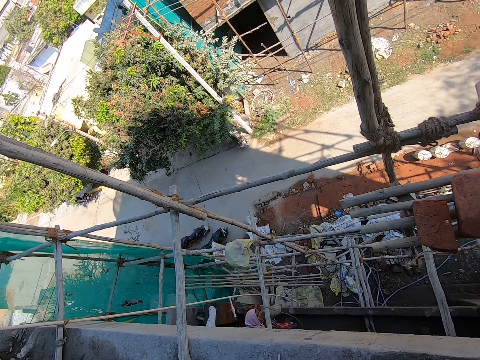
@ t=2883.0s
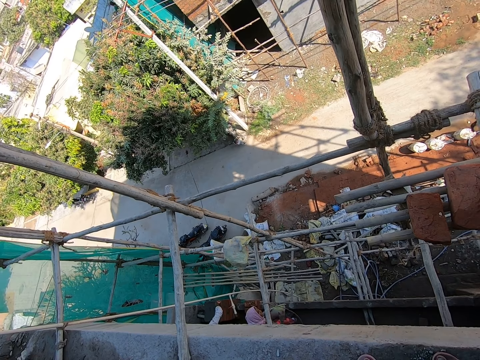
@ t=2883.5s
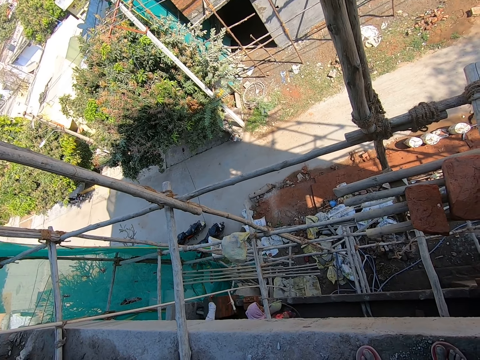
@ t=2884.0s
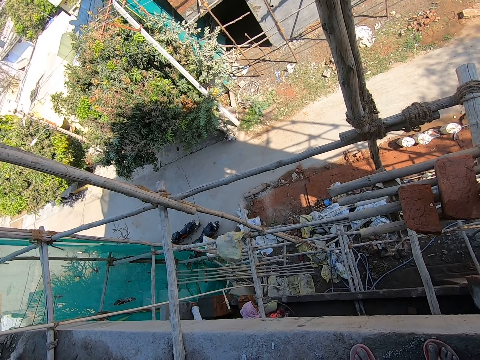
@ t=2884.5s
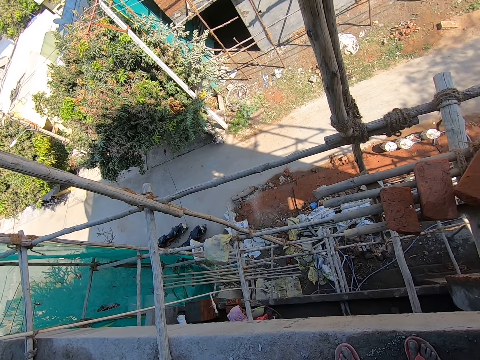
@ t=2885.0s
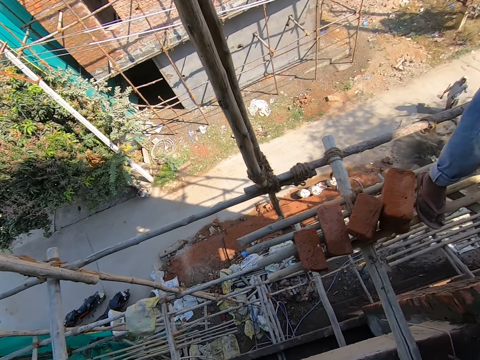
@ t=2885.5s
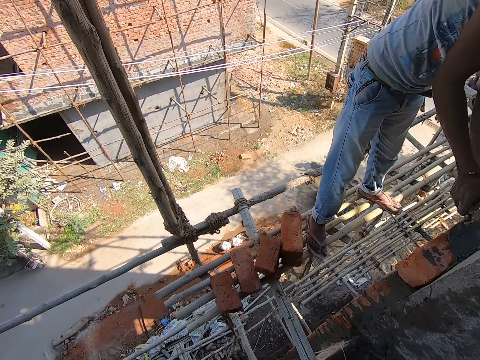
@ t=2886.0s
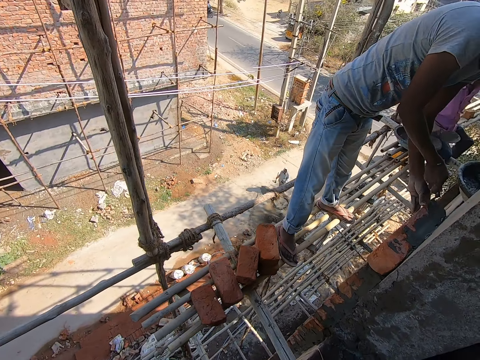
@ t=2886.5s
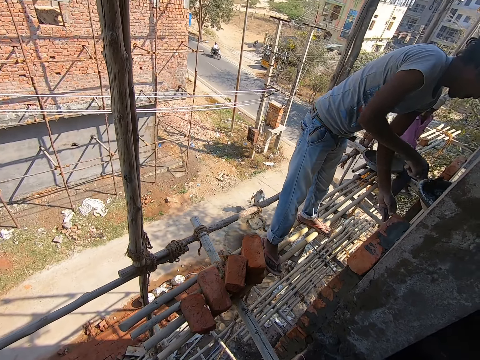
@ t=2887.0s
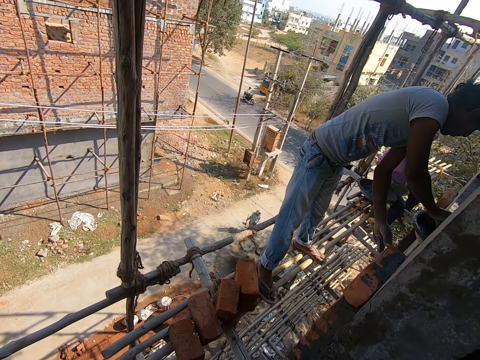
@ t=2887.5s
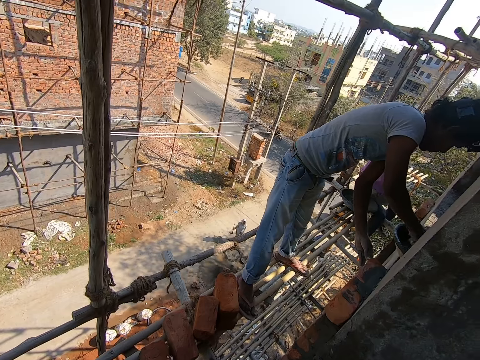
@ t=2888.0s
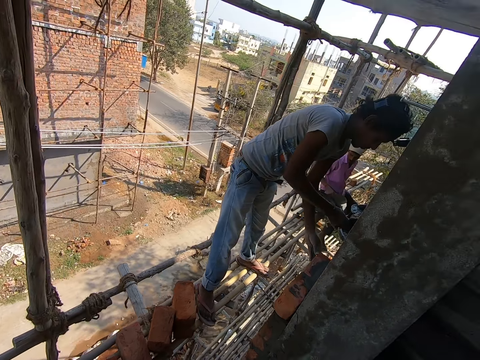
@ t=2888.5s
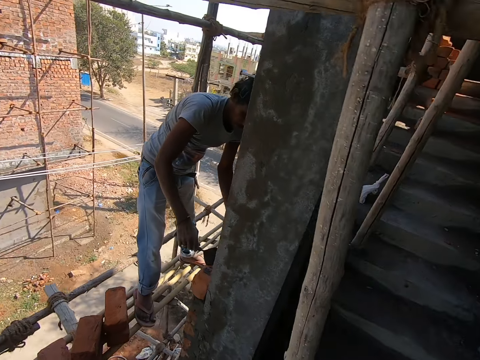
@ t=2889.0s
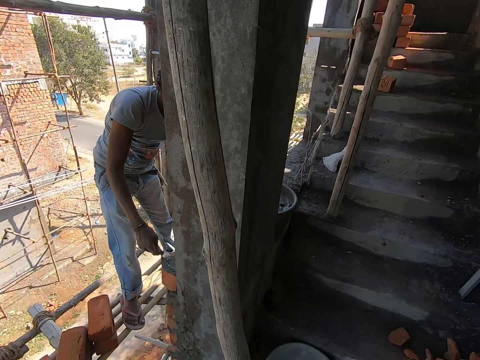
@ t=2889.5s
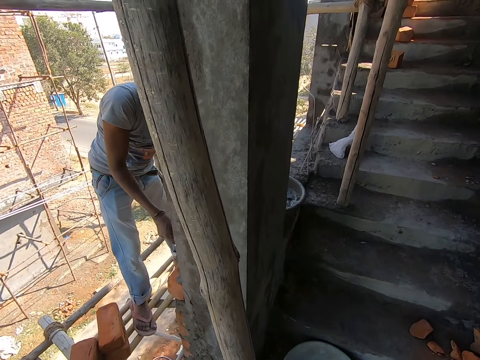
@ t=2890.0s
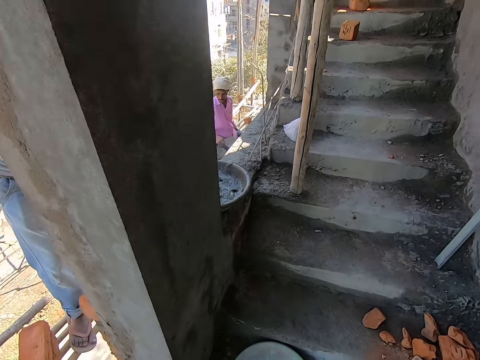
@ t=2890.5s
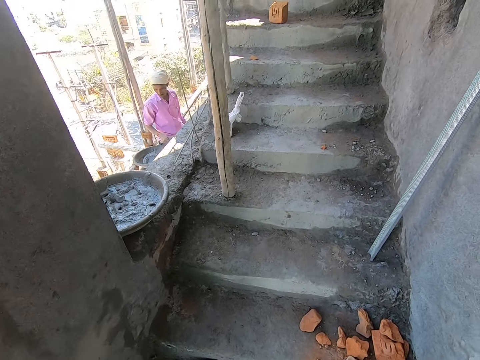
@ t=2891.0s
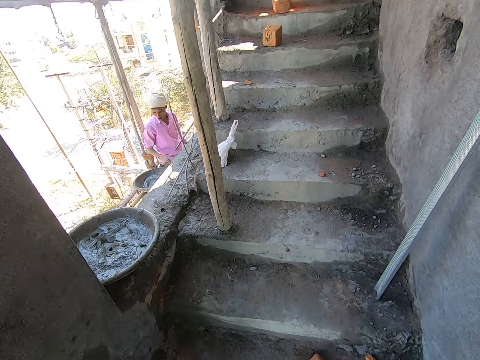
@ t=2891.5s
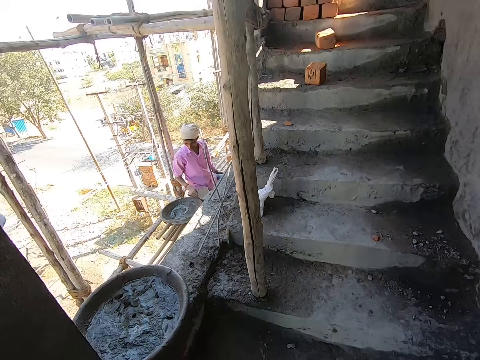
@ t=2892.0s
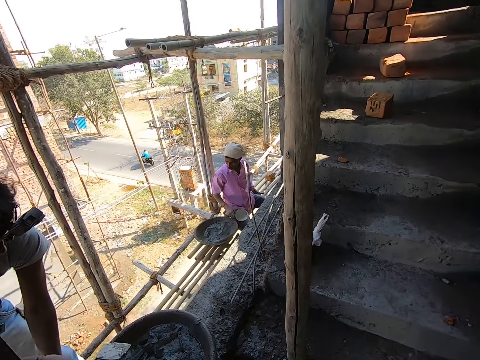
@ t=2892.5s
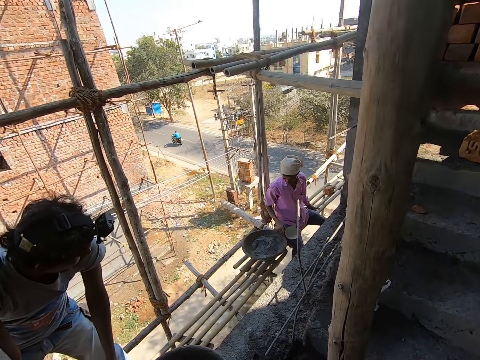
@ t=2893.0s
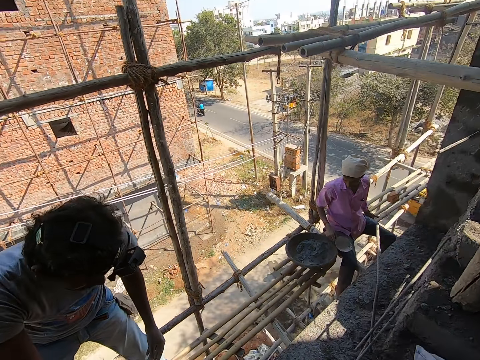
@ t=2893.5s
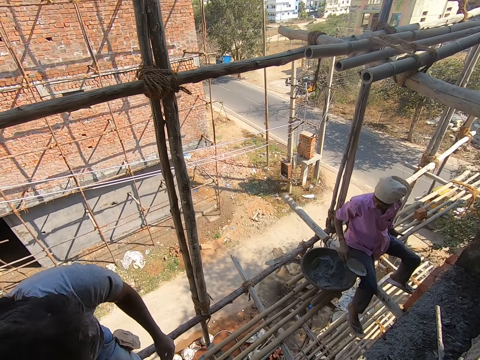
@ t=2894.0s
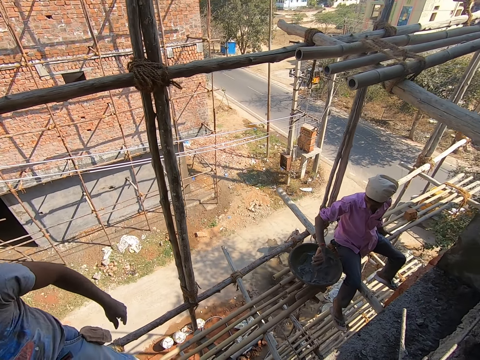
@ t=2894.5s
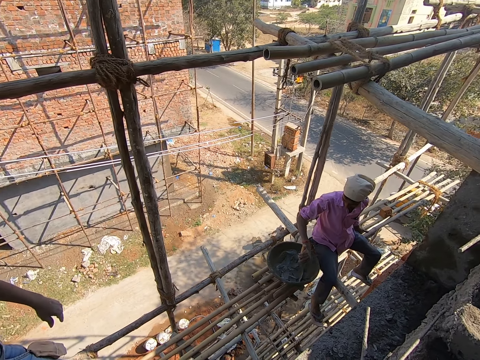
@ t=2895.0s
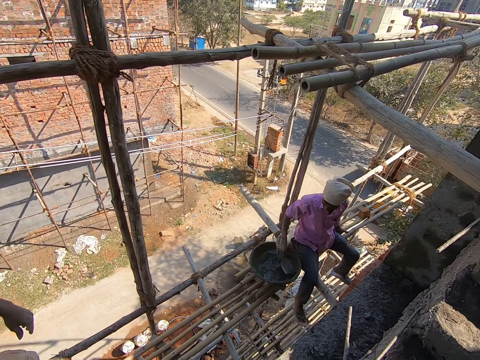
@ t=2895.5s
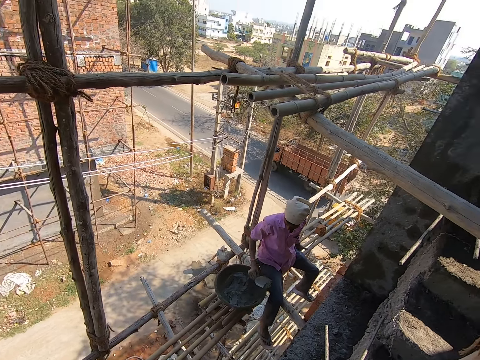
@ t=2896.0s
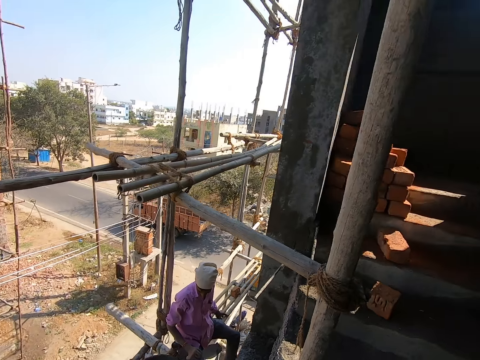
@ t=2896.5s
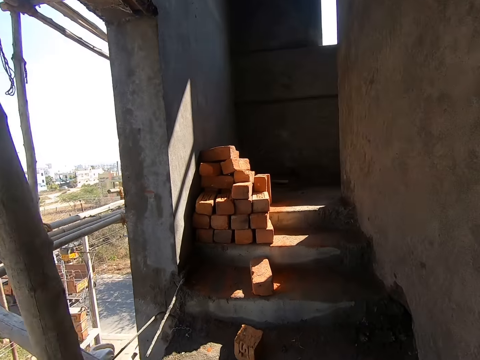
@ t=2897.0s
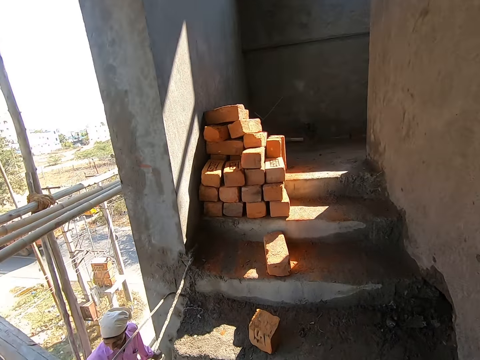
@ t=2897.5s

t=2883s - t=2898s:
A man plasters the wall with a trowel in his right hand. The man takes mortar from the head pan with the trowel in his right hand. The man puts the mortar in the trowel on the brick on the wall. The man smears the mortar on the brick with the trowel in his right hand. The camera wearer moves around. They walk up the staircase. Another man takes the mortar from the head pan with the trowel in his right hand.

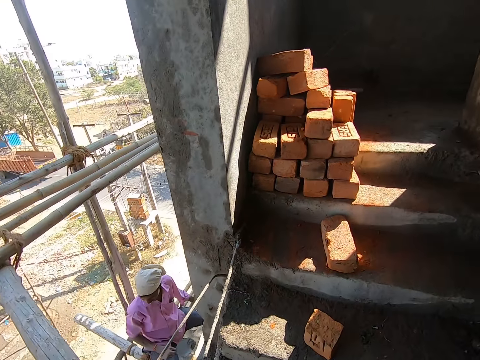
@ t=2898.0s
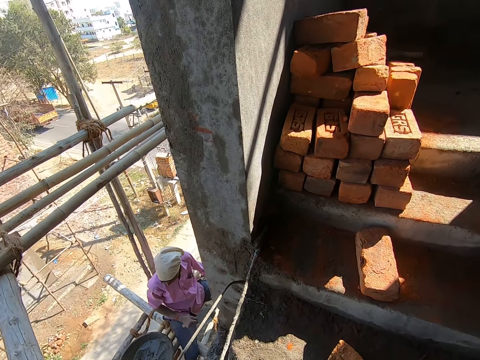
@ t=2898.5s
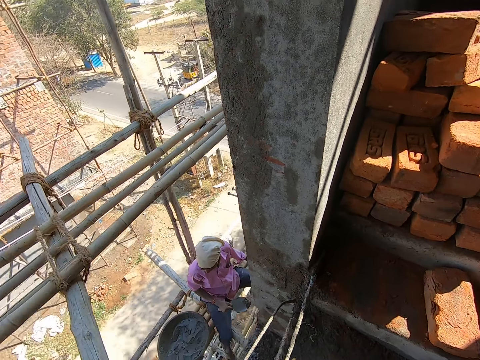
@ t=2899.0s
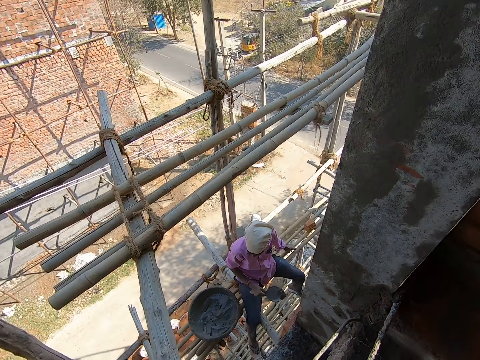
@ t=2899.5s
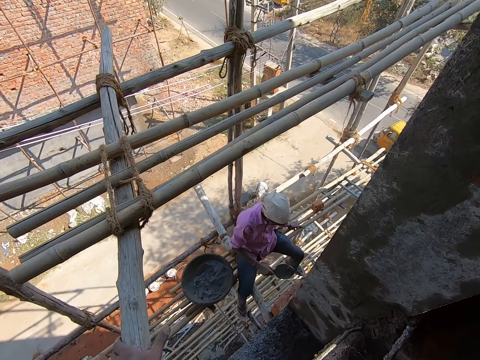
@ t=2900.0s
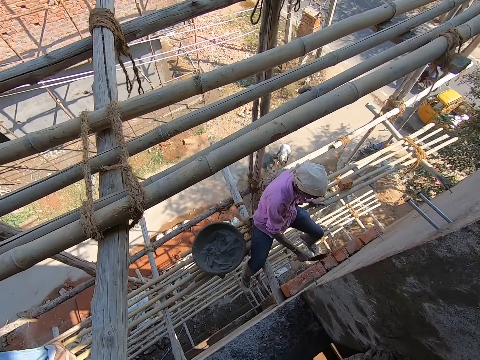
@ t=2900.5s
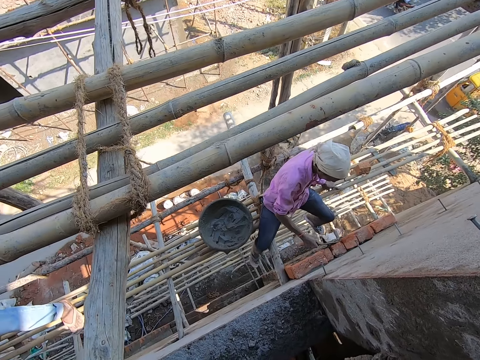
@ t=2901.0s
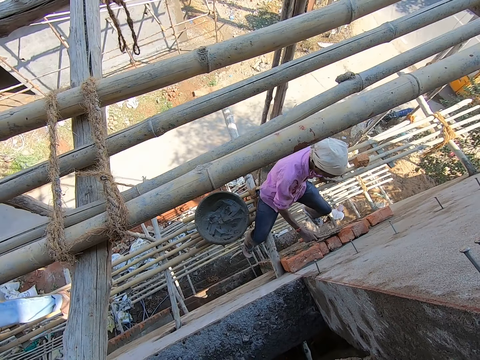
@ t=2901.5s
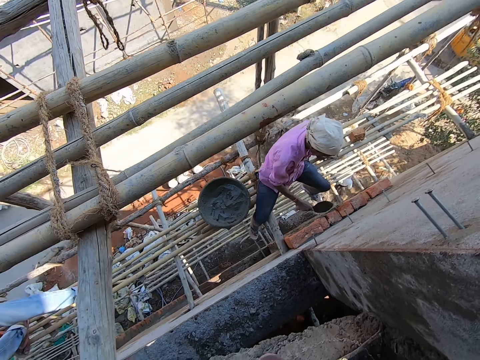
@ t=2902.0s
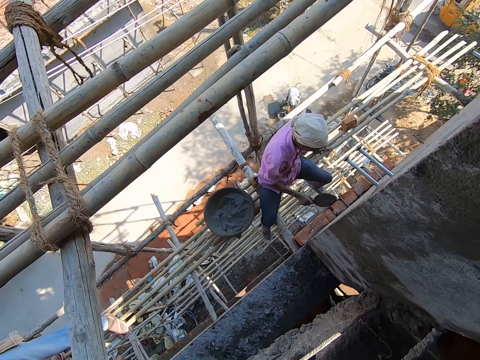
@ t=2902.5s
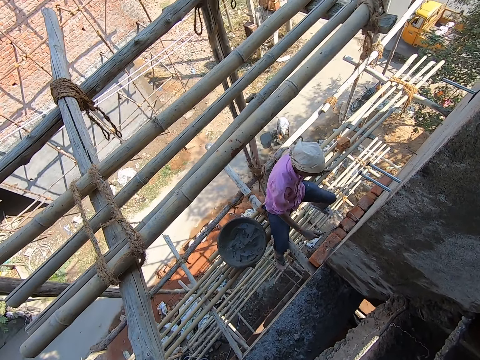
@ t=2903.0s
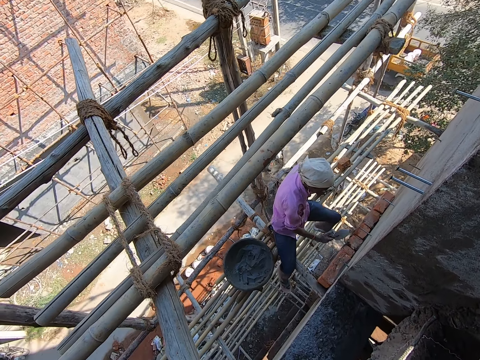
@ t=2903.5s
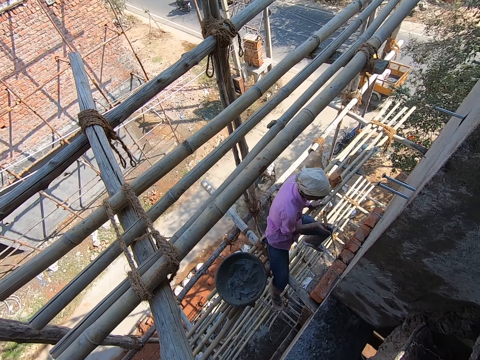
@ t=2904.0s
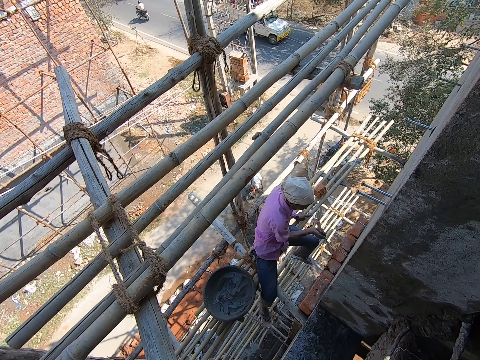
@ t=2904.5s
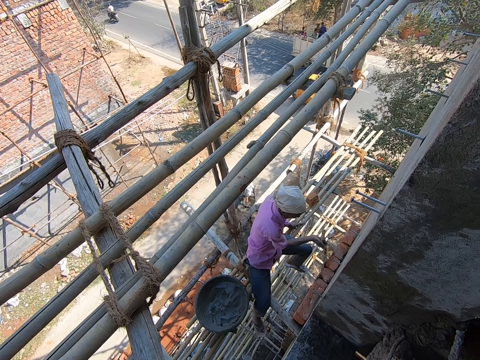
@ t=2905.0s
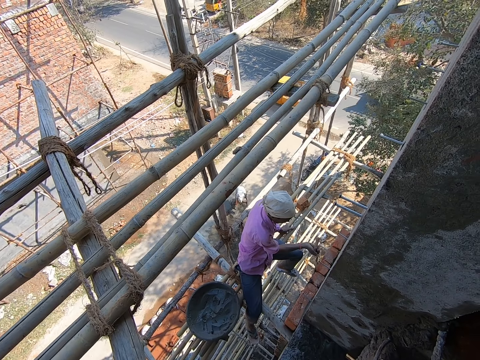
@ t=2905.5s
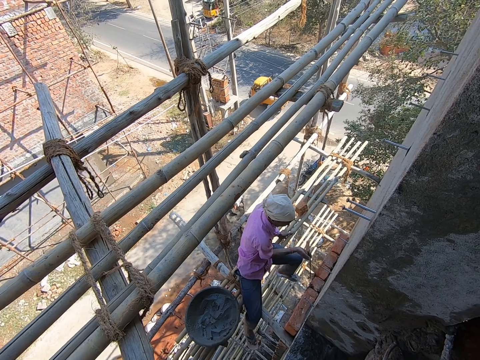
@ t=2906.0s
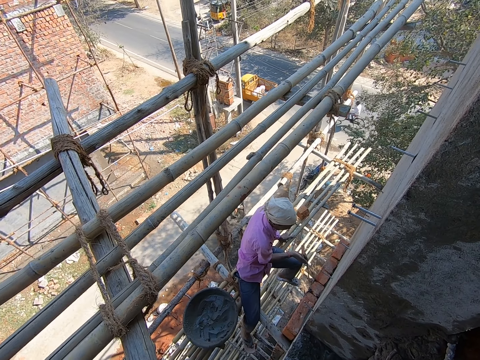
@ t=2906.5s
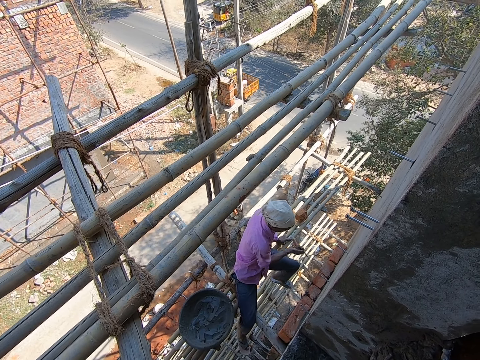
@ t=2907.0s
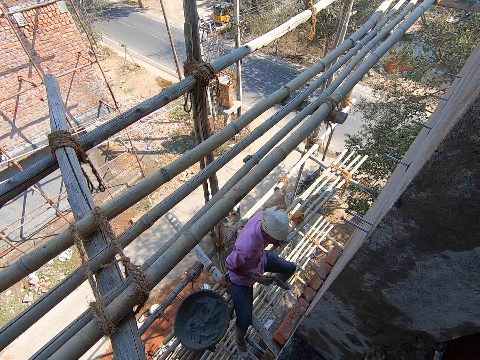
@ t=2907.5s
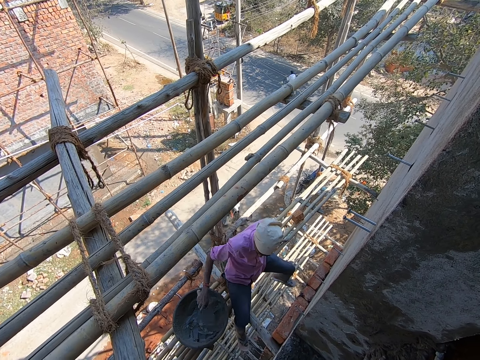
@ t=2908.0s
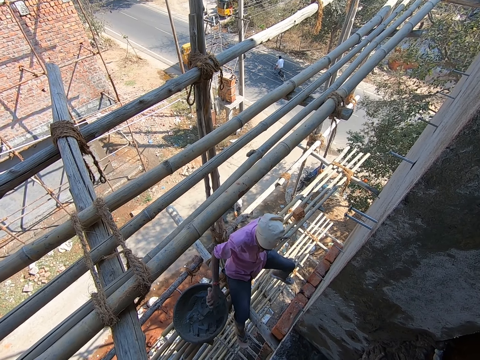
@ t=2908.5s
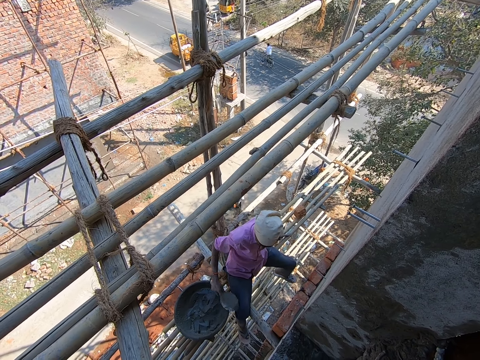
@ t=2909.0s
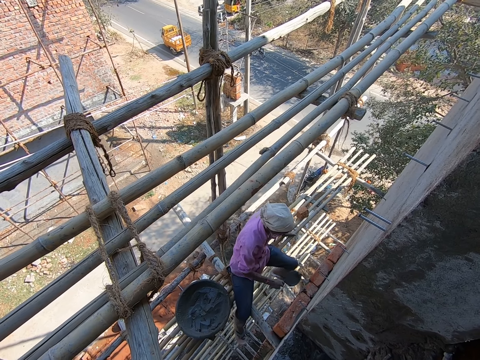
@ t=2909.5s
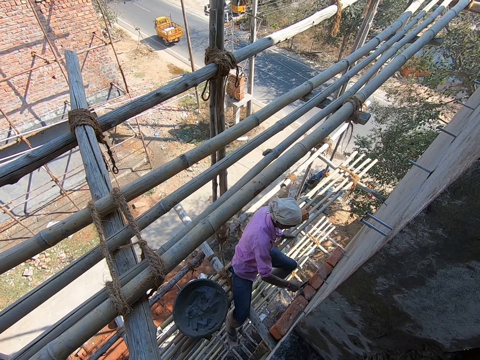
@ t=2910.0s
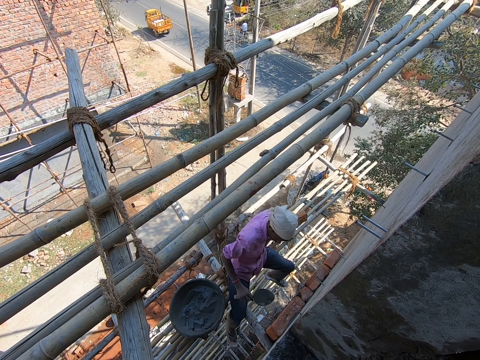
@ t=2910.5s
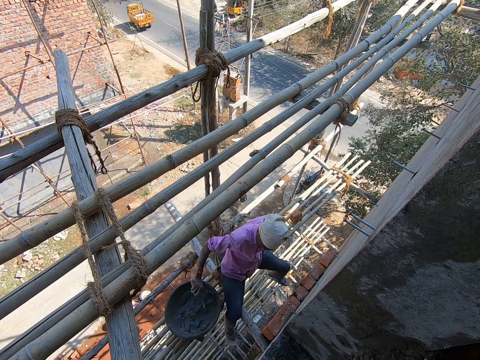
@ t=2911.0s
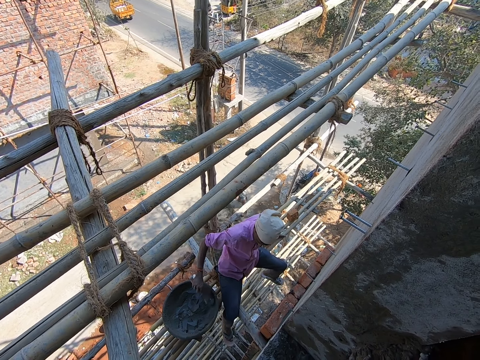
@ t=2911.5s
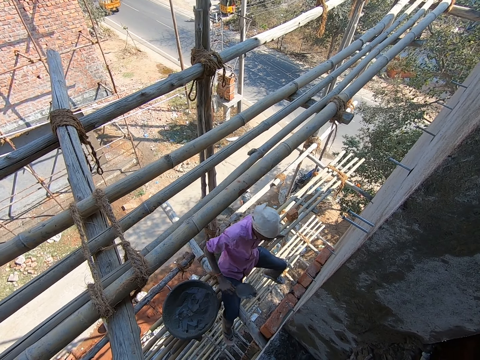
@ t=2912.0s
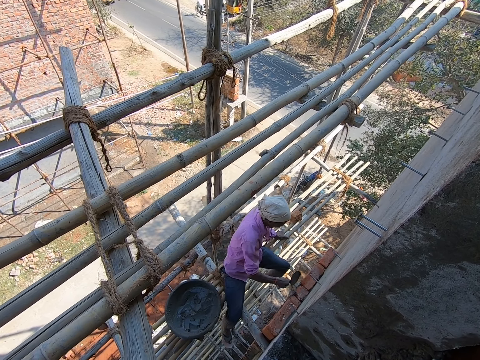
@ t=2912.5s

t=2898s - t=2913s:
The camera wearer climbs the stairs. A man plasters the bricks on the wall with the mortar on the trowel in his right hand. The camera wearer looks around. The man fixes the bricks on the wall. The camera wearer picks the cement with the trowel. The man takes mortar from the head pan with the trowel in his right hand. The man puts the mortar on the trowel in his right hand on the brick on the wall. The man fixes the bricks on the wall. The camera wearer picks the cement with the trowel. The man takes mortar from the head pan with the trowel in his right hand.
